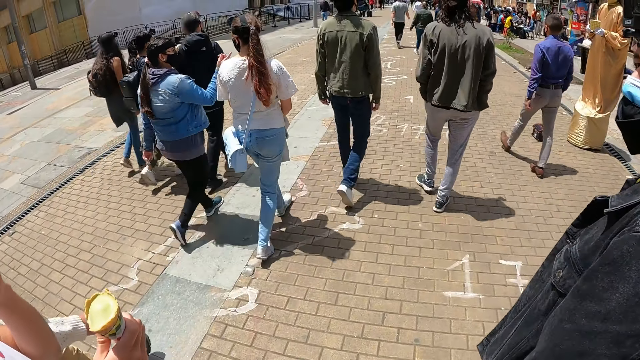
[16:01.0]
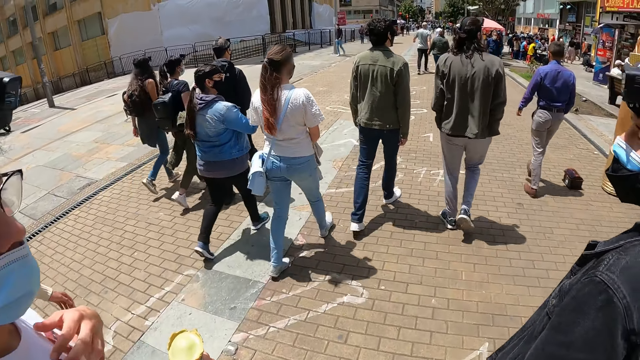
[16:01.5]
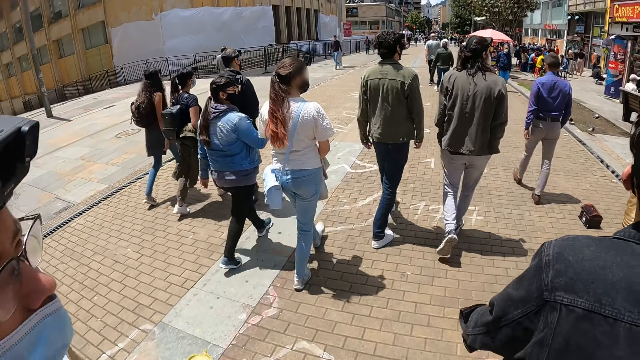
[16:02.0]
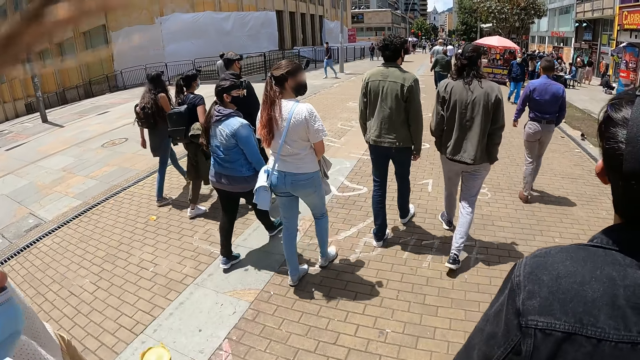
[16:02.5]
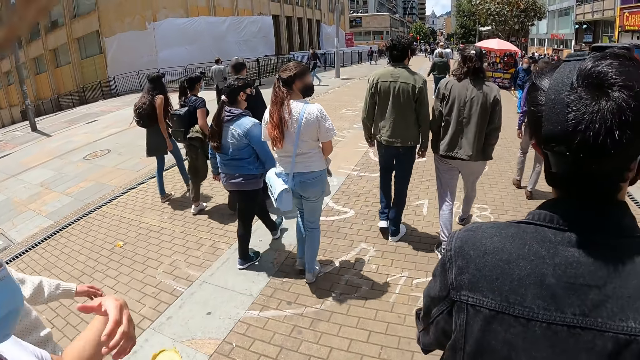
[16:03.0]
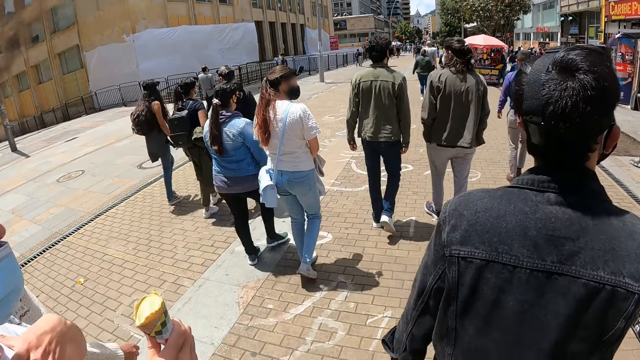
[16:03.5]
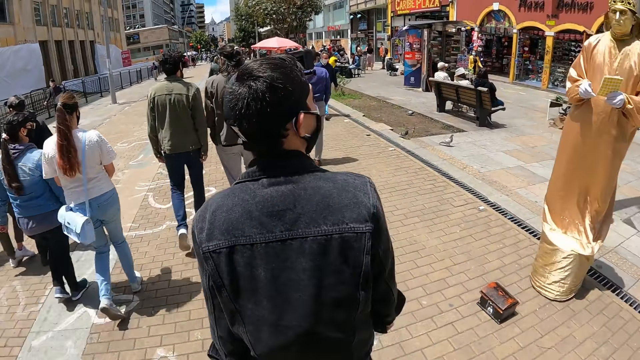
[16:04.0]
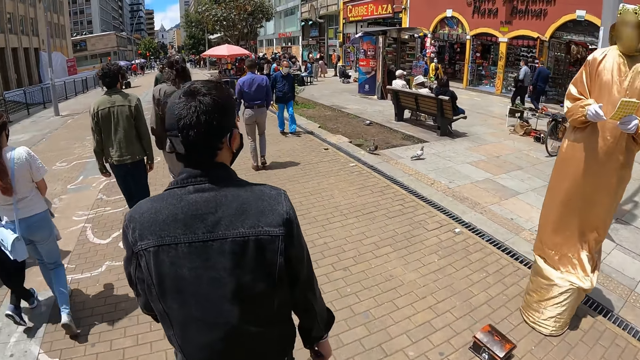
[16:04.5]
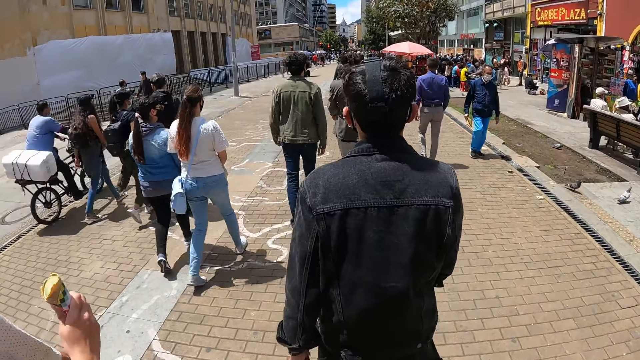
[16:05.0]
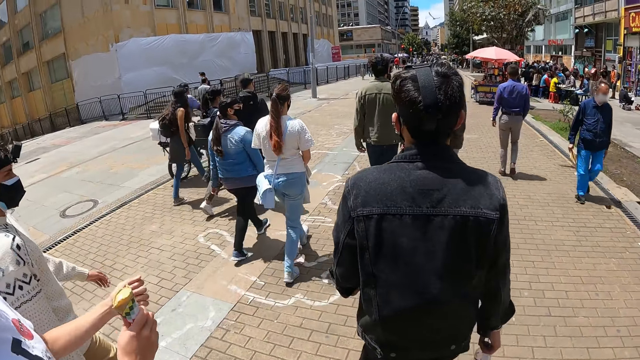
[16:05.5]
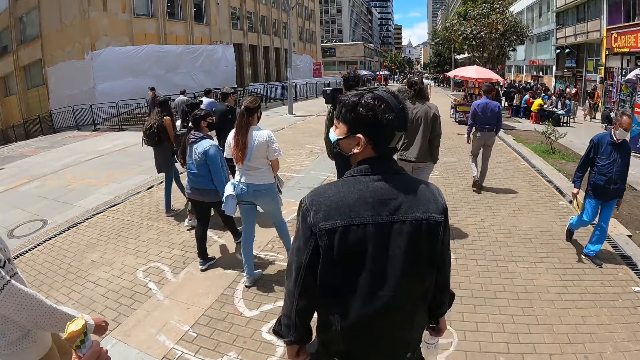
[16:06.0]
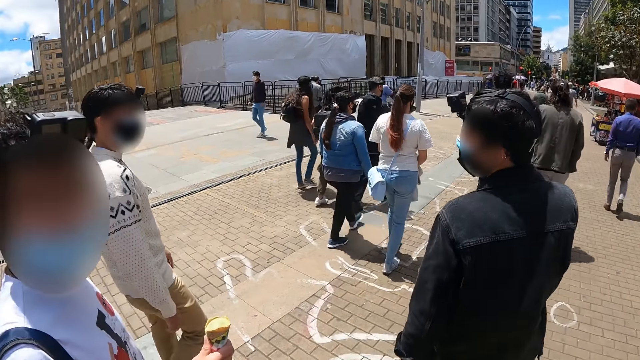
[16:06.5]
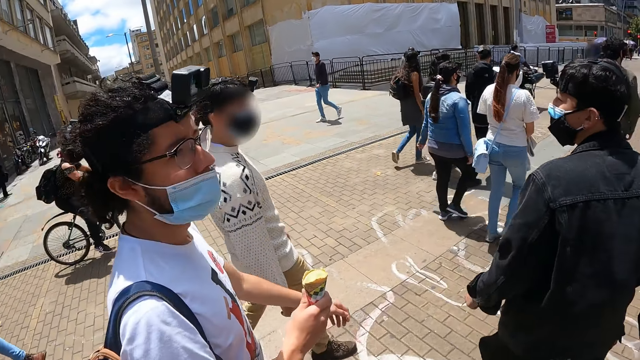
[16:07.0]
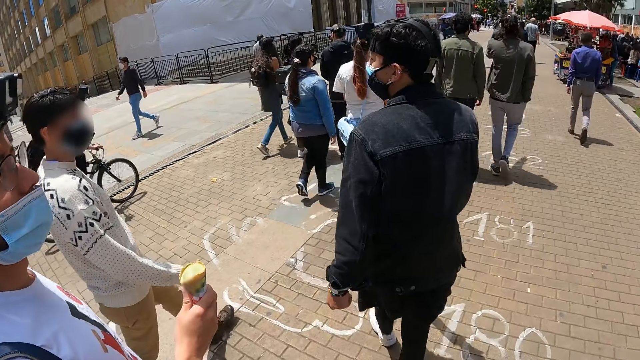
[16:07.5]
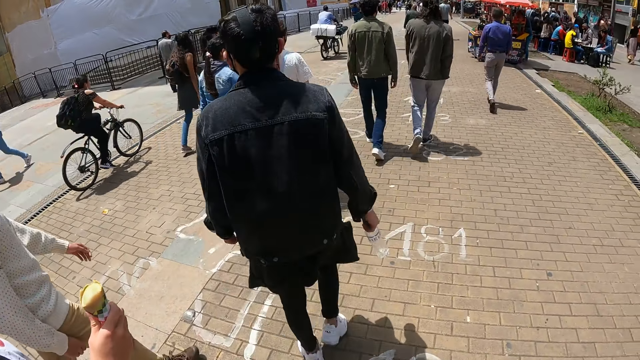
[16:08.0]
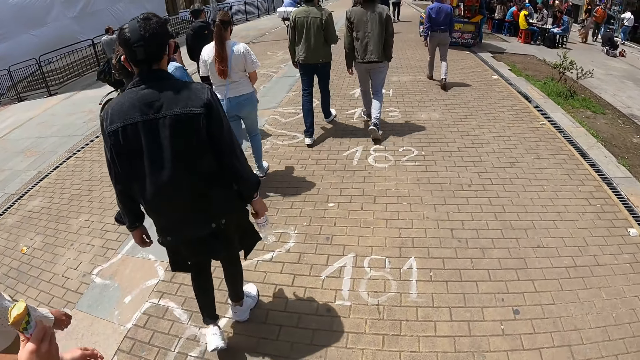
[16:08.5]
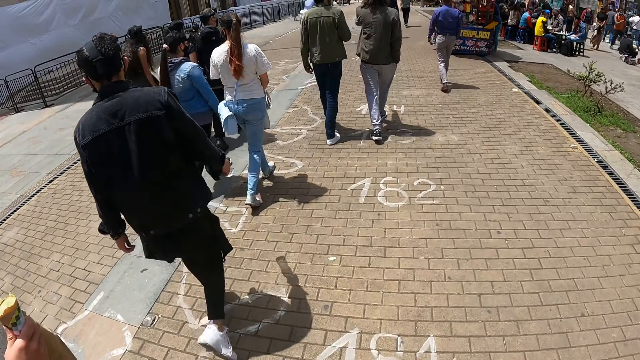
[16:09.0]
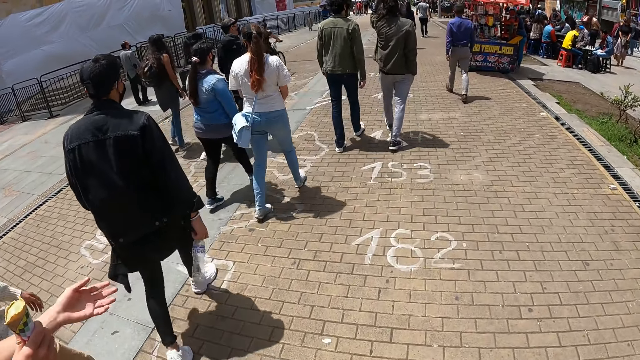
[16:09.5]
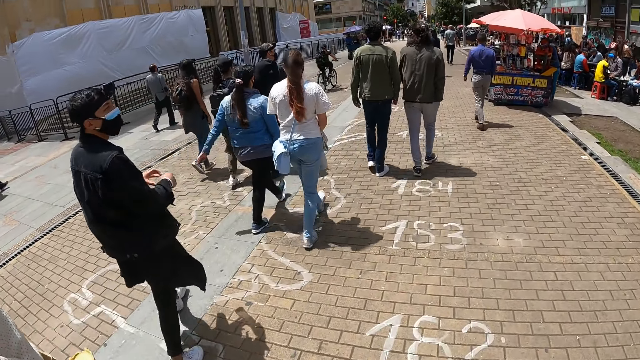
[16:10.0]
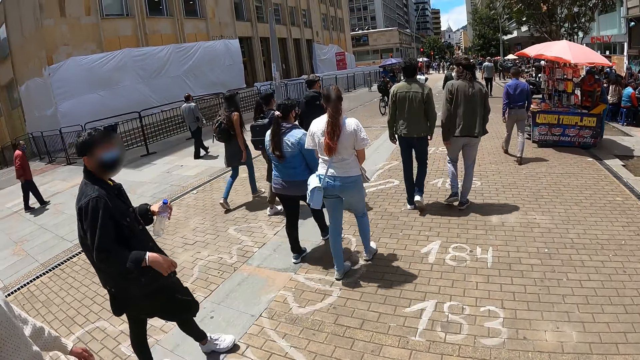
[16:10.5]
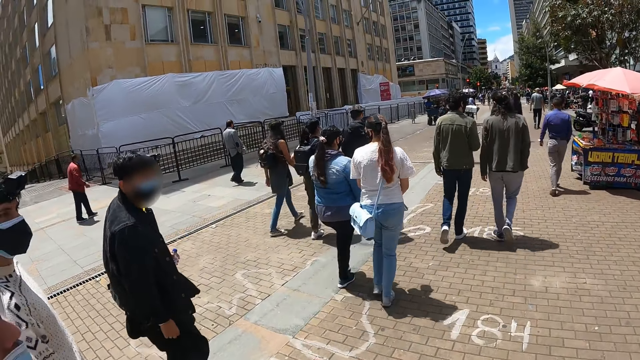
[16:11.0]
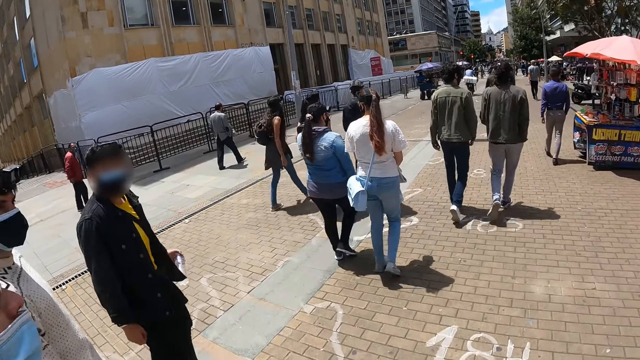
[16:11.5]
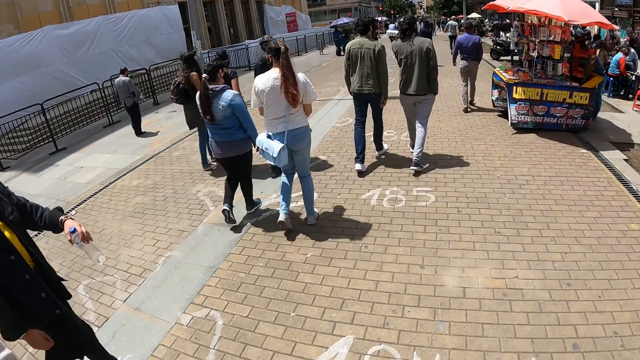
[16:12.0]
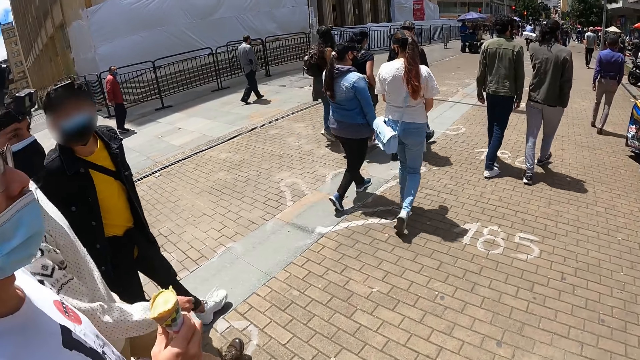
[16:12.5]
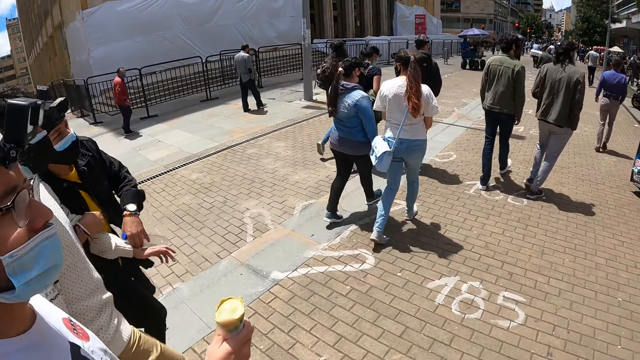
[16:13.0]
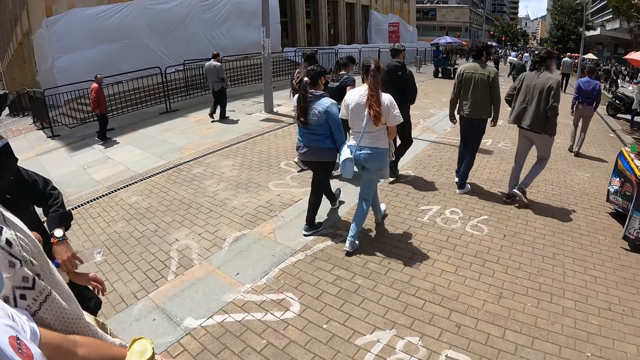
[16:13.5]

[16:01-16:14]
A man interacts with two other men. The camera wearer walks around. The first man looks back.

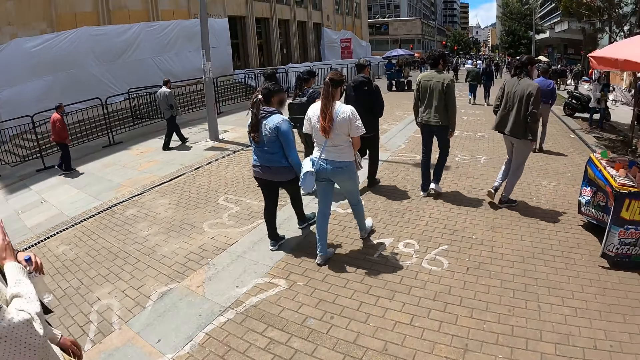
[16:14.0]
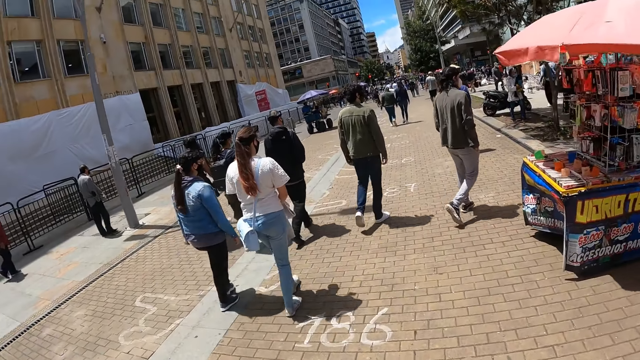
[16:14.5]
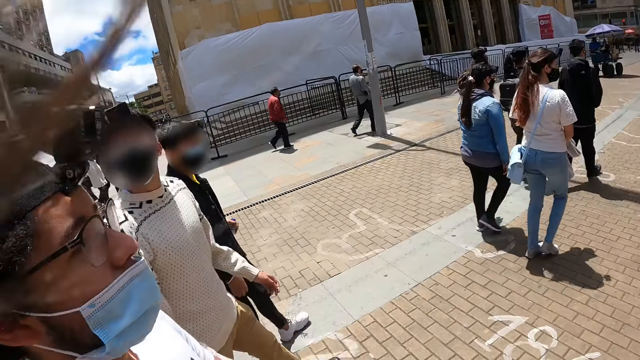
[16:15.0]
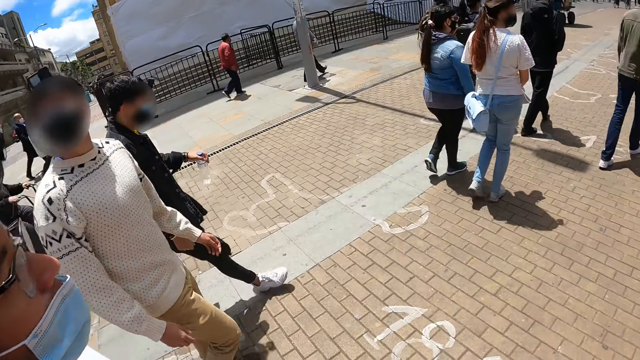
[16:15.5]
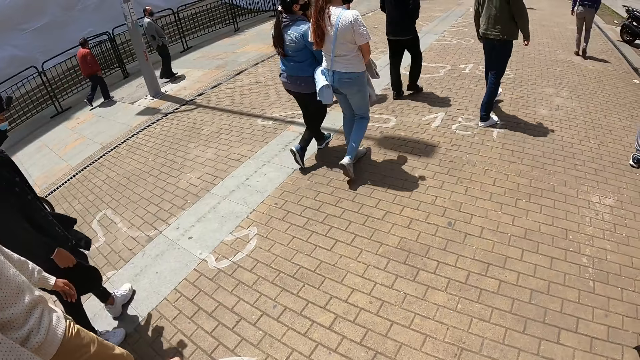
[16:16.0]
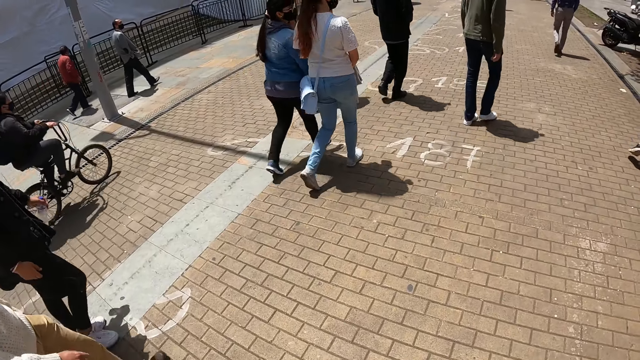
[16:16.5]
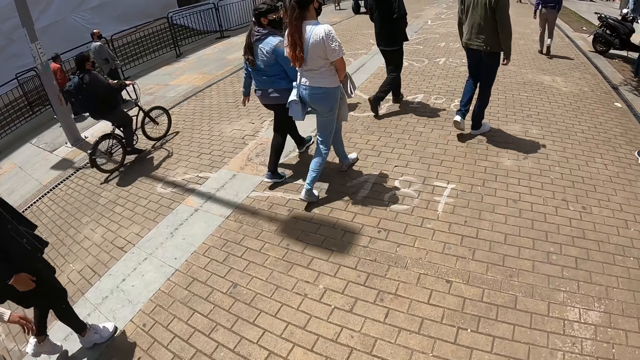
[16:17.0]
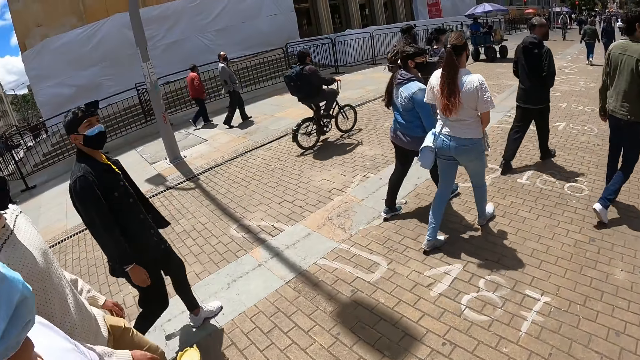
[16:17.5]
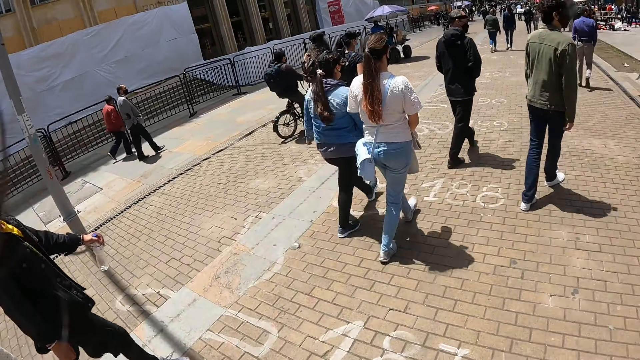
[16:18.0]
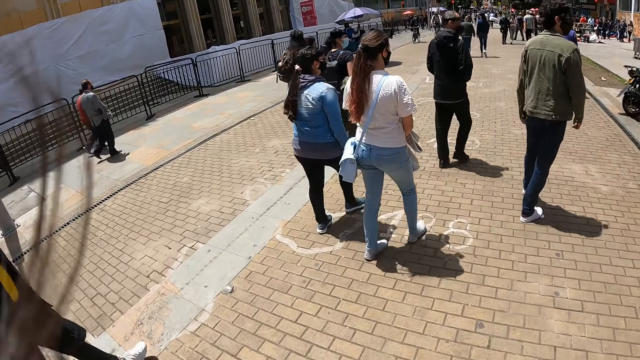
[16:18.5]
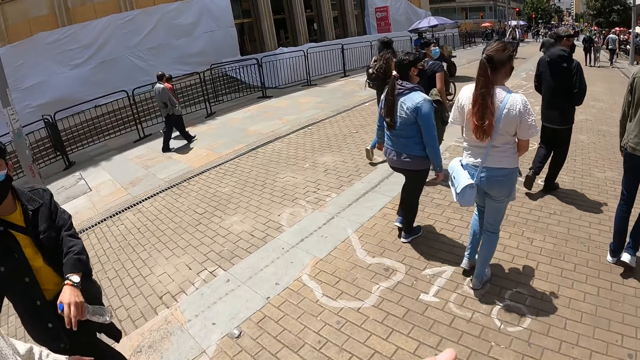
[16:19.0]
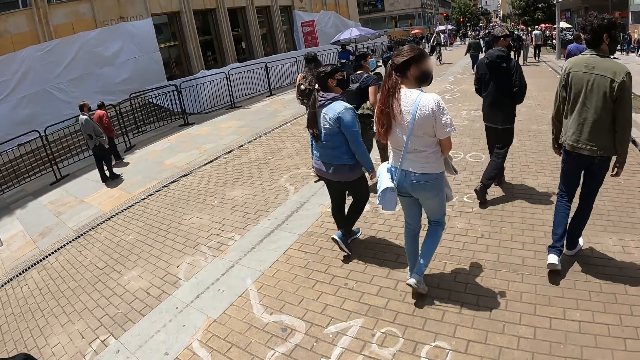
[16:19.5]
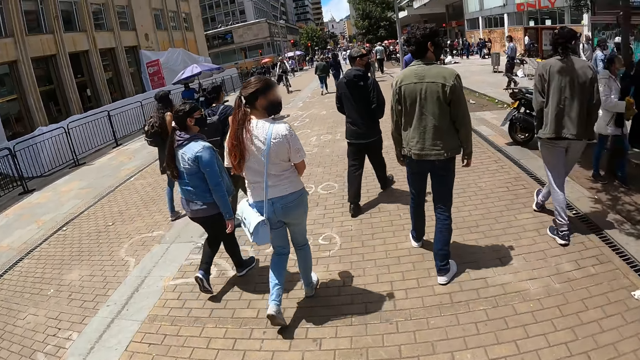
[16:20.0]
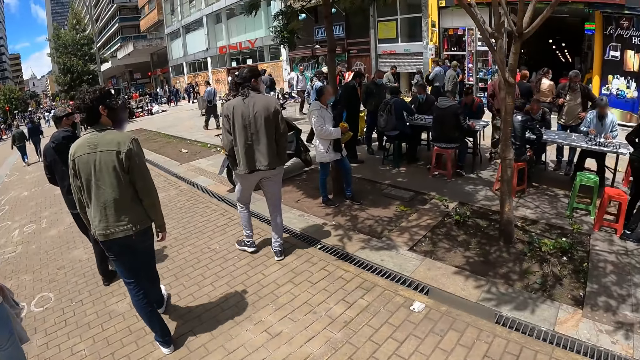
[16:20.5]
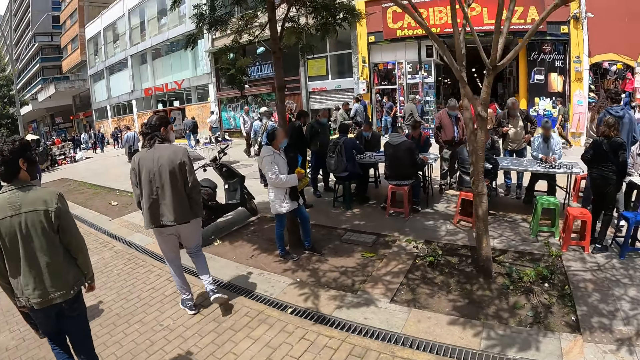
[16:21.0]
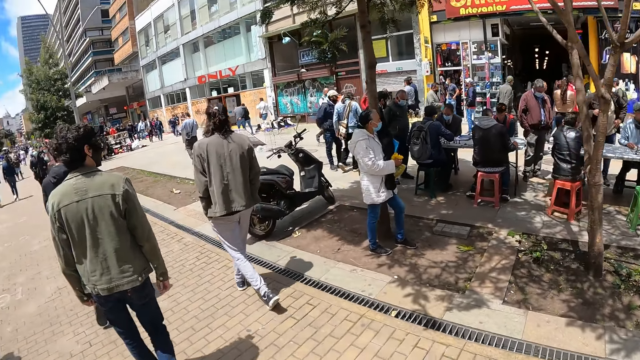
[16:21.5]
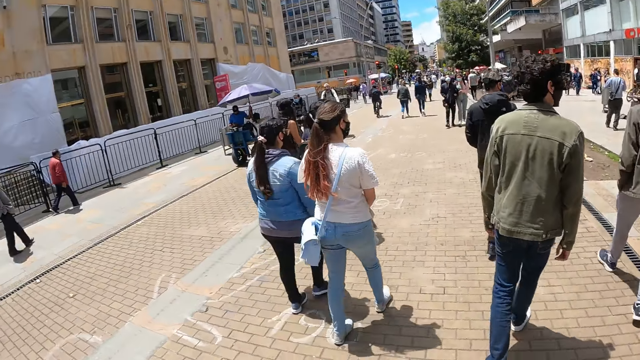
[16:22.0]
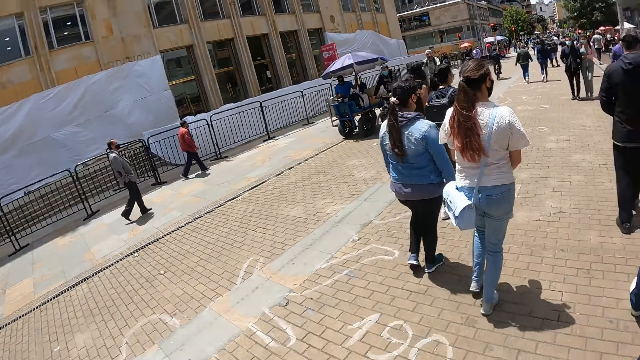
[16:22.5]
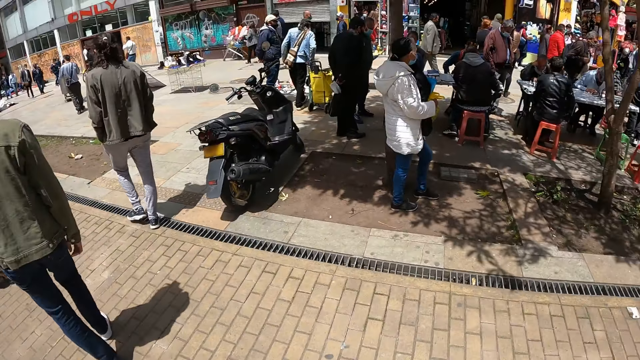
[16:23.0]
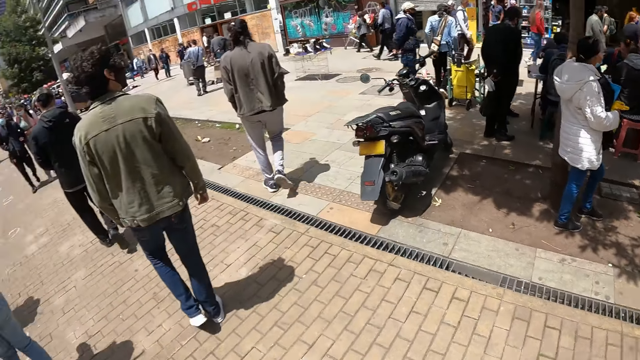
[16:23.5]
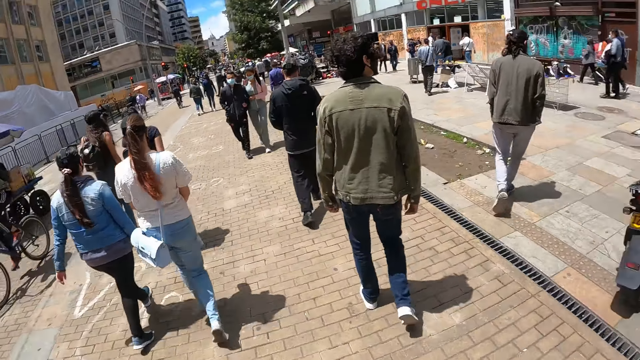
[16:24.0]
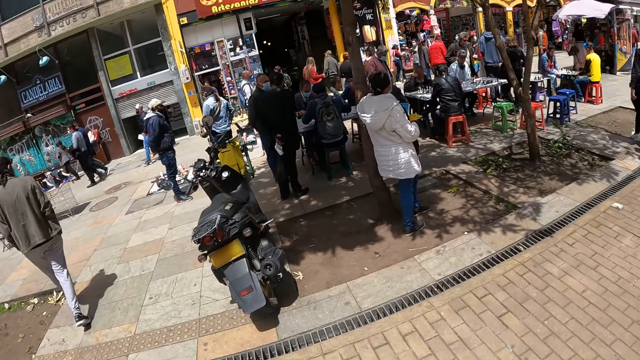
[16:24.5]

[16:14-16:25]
The camera wearer walks around. They look around.
